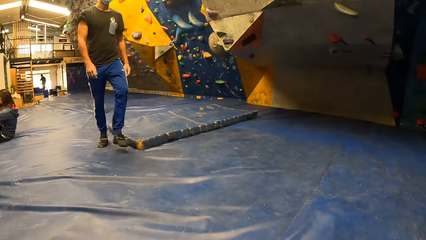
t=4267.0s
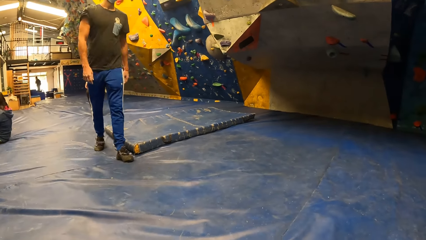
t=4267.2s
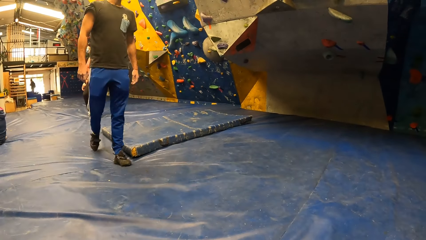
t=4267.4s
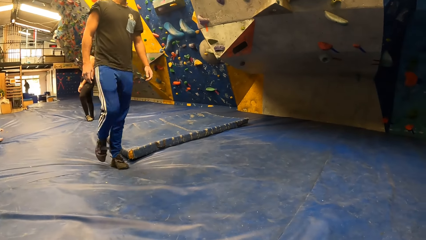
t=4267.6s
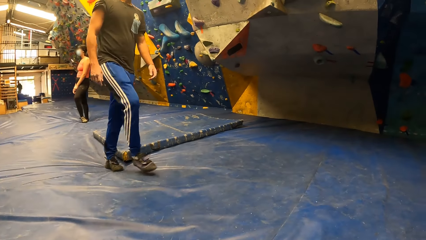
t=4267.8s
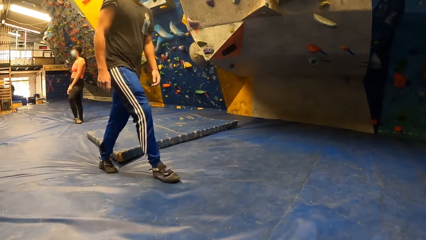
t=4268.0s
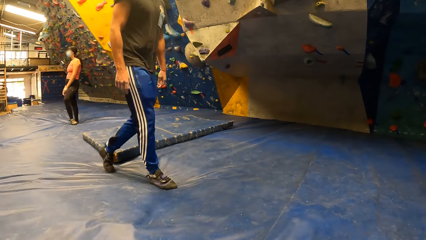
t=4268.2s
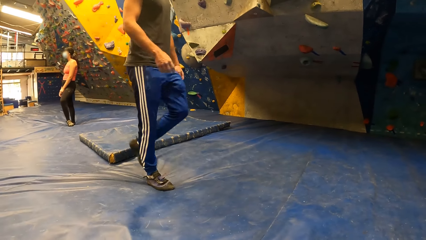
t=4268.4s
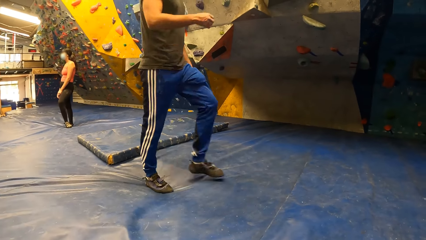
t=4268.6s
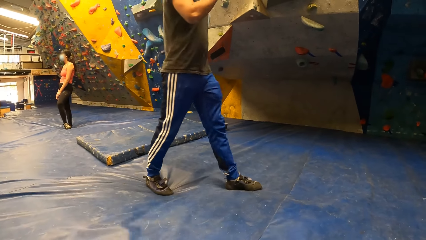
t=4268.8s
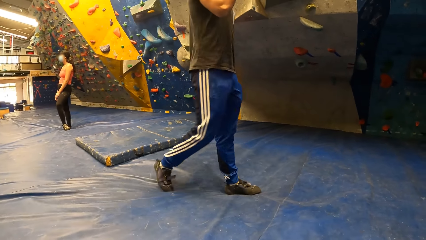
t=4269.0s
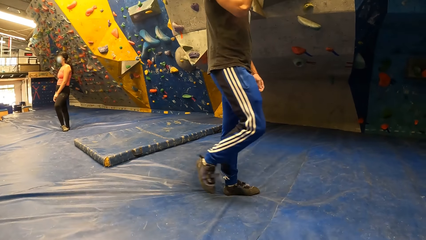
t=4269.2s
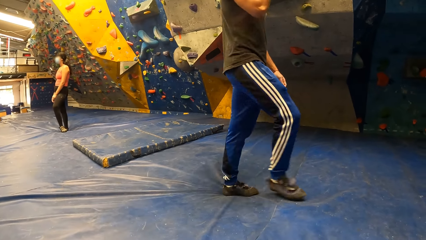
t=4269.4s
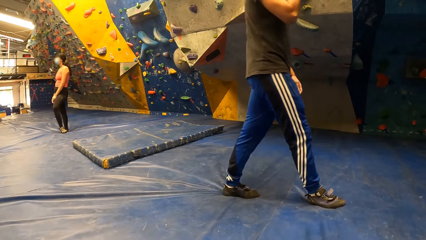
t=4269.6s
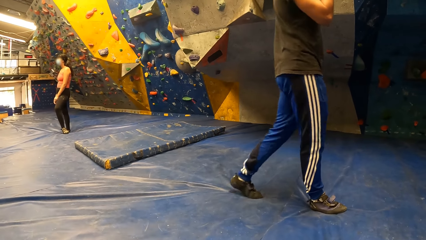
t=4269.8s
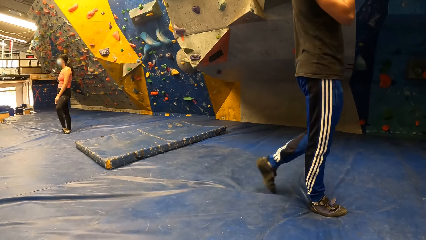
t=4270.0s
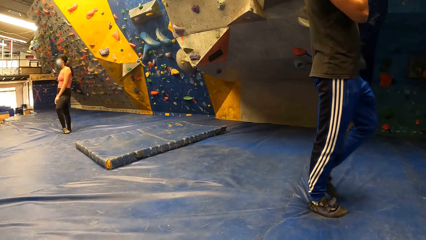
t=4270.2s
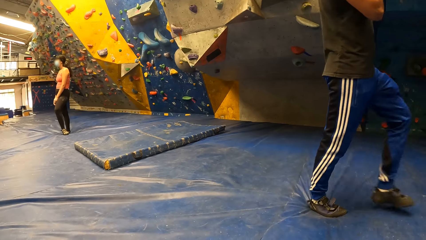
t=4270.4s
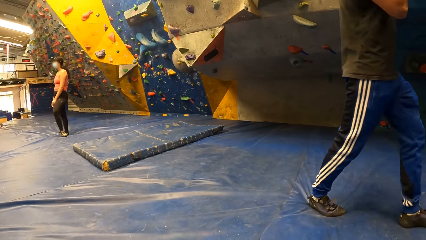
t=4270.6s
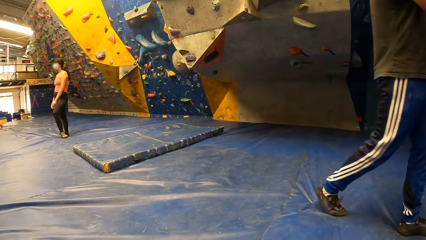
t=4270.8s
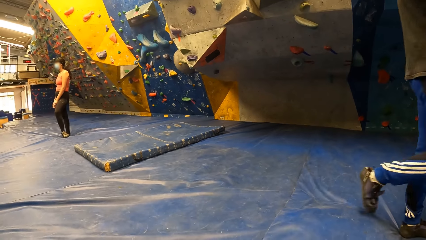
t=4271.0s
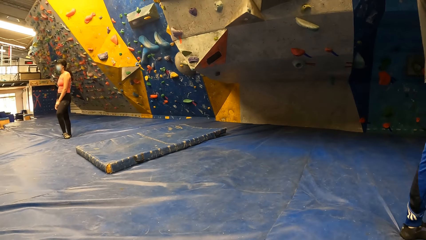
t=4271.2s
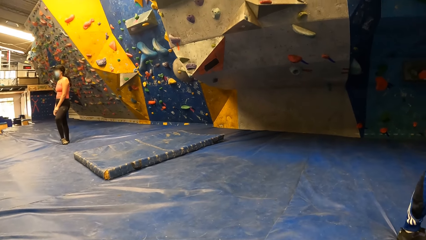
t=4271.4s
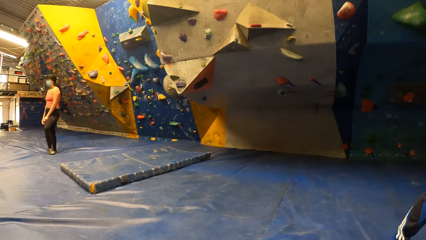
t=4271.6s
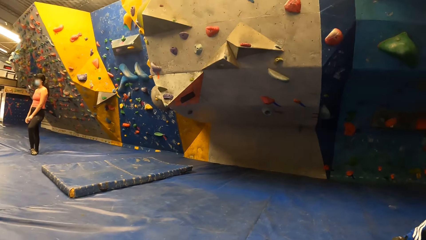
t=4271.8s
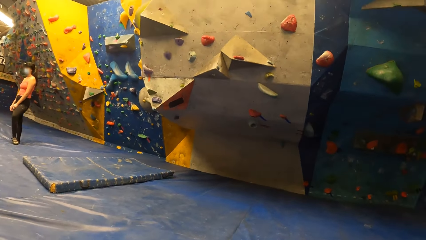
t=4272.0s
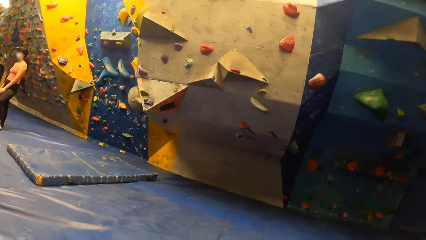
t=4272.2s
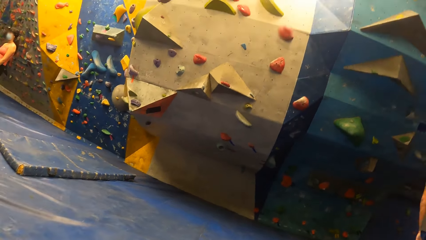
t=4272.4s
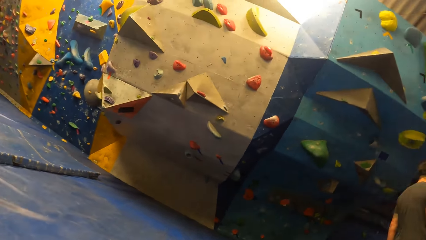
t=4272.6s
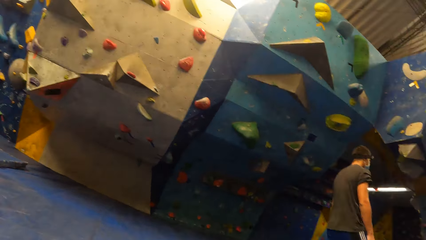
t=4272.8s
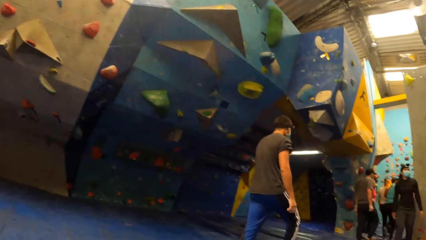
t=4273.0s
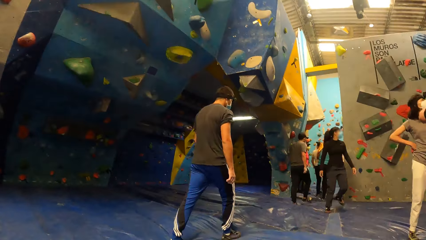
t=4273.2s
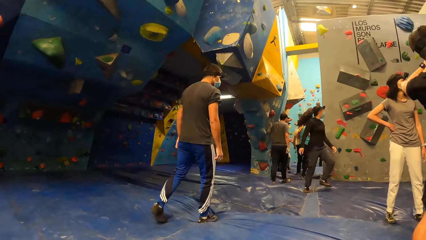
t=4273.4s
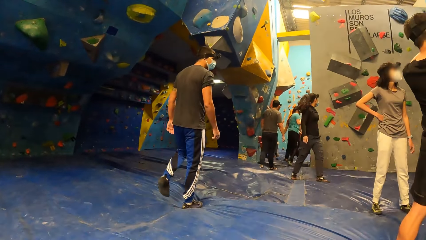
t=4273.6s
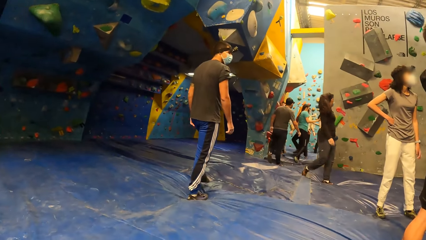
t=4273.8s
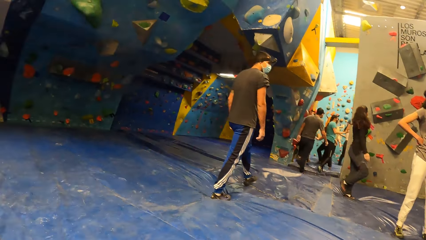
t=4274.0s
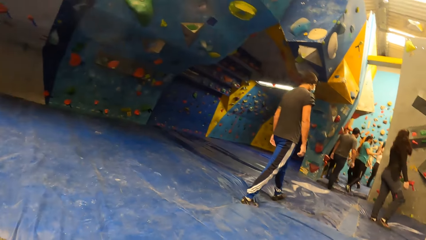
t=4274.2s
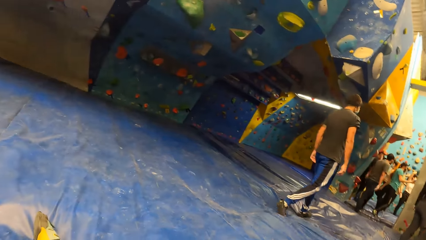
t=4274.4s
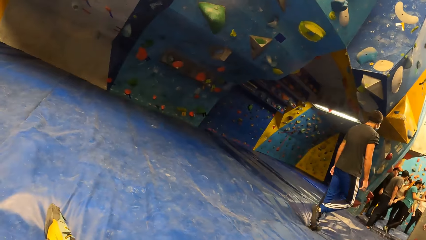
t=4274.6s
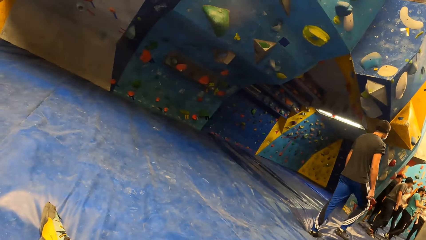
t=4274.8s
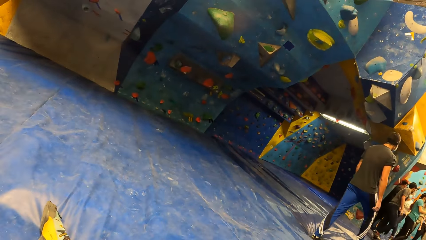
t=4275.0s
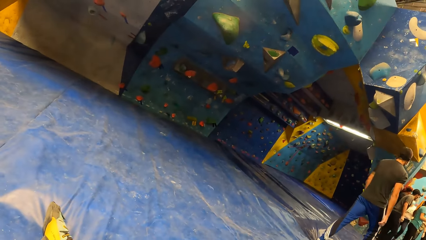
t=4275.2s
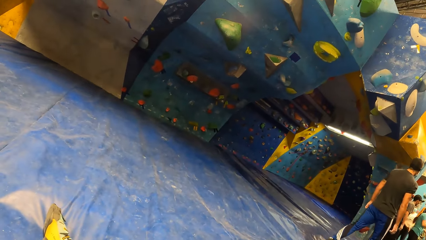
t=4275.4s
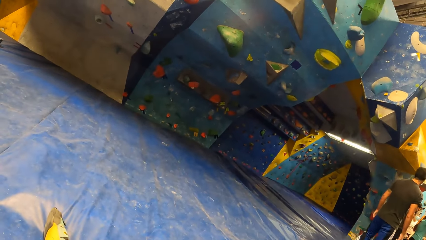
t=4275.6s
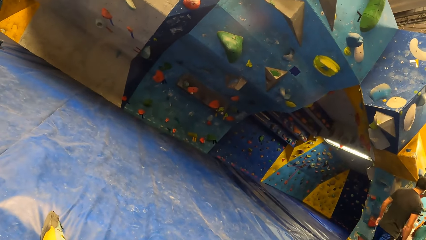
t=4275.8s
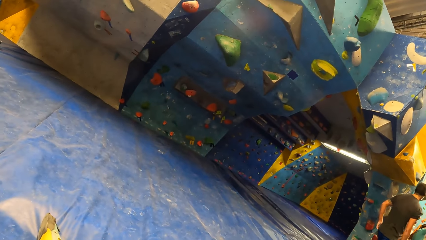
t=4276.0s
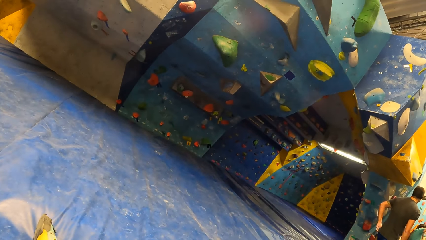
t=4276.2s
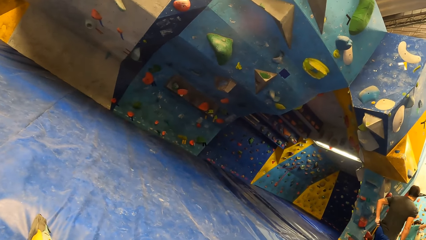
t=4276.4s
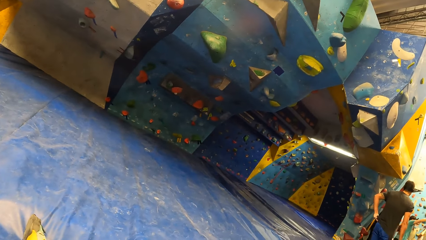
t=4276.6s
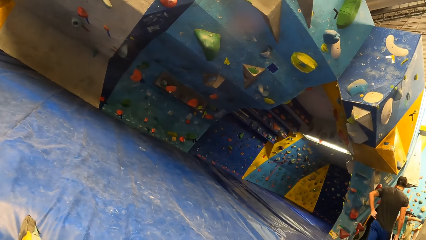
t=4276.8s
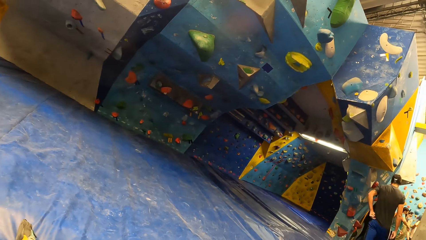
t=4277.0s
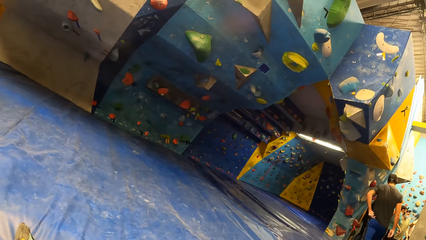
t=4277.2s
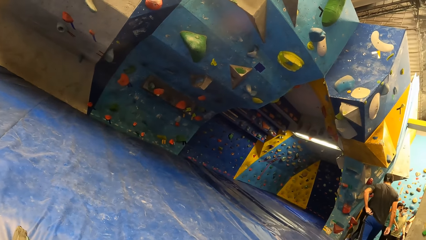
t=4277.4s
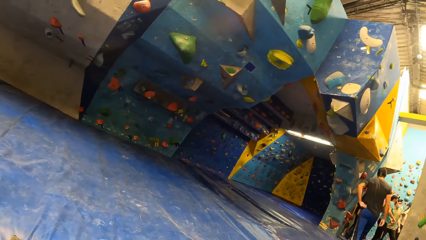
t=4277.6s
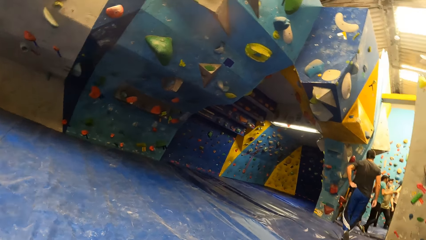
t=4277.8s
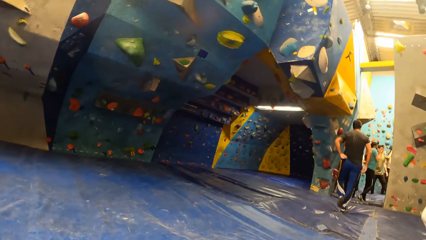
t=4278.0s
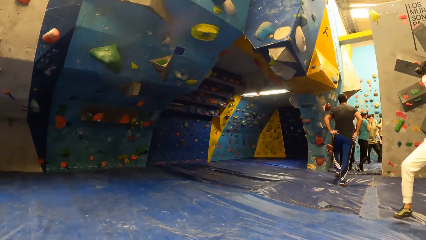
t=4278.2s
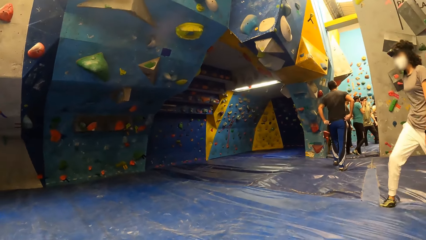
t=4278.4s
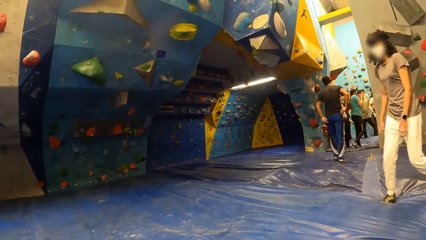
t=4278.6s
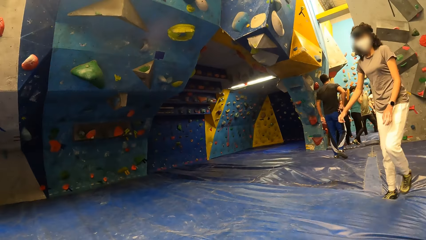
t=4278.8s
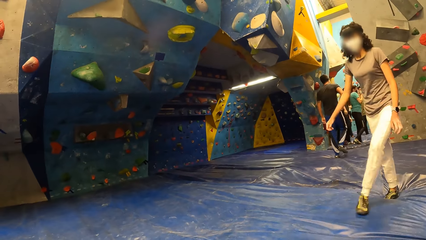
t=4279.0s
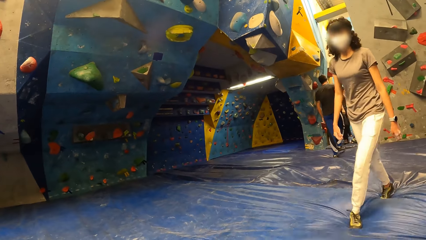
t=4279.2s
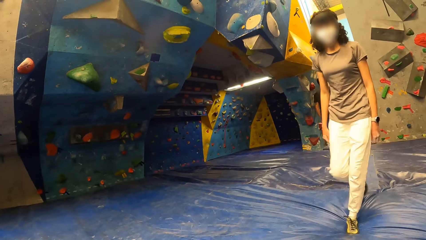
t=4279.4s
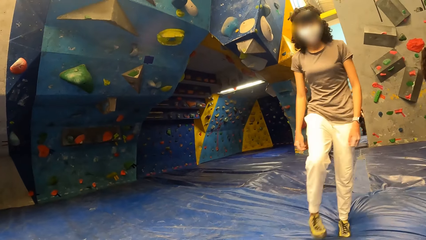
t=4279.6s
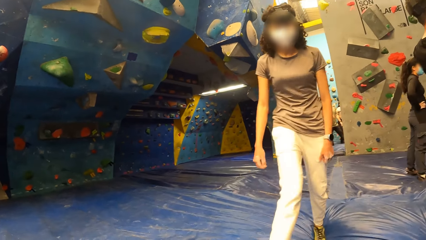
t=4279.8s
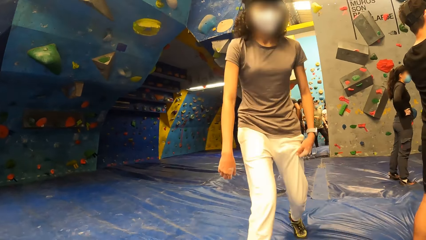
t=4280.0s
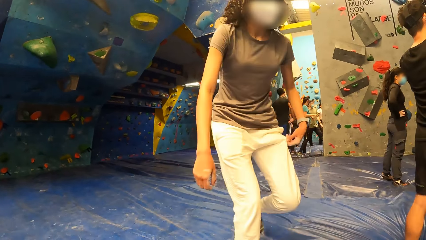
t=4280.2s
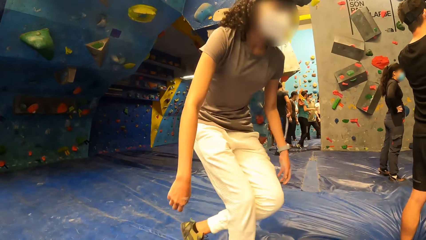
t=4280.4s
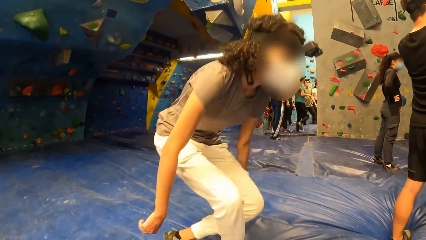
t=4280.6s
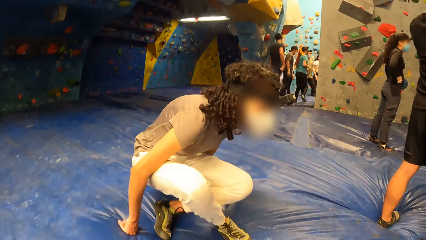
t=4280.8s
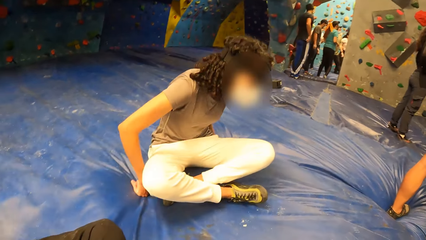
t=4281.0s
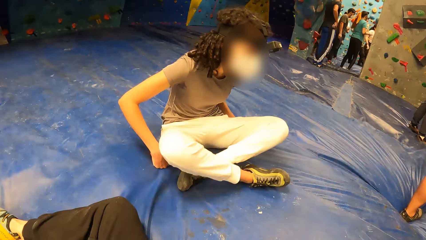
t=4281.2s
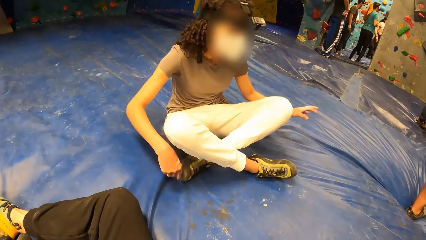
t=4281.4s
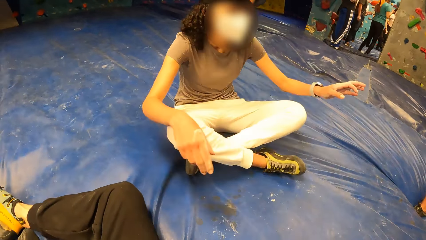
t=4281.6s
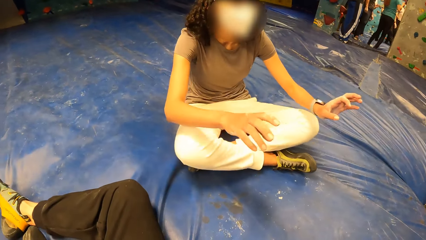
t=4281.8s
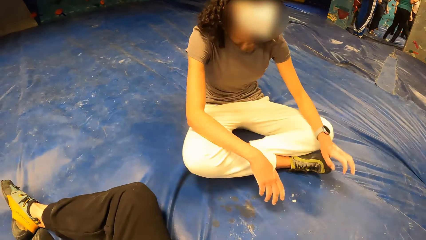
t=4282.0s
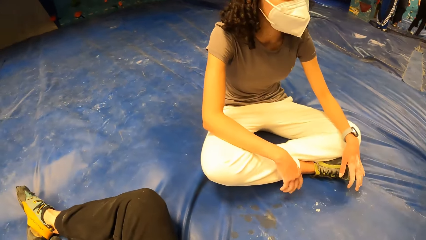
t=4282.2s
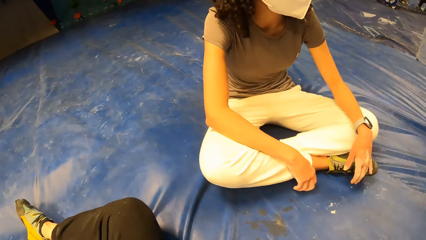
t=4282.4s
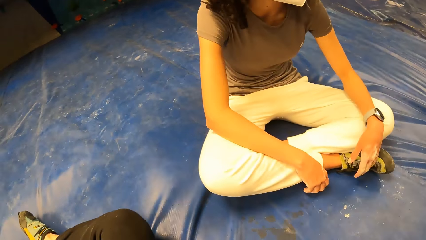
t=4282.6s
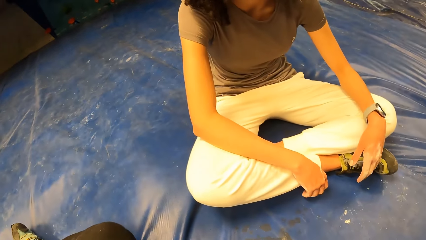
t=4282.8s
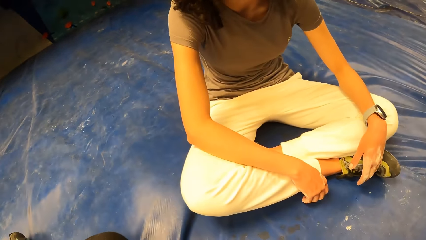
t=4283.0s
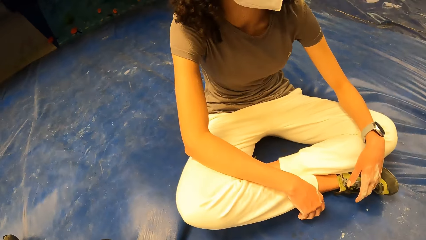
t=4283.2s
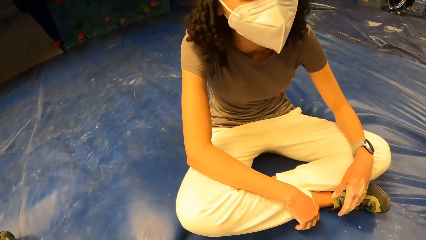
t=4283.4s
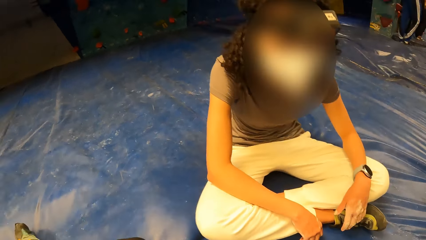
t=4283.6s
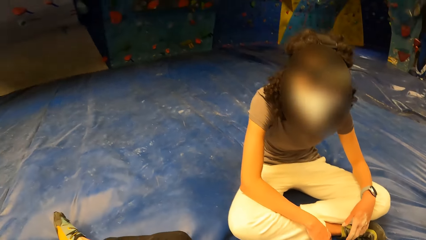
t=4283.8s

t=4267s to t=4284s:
A person sits on the landing mat.
